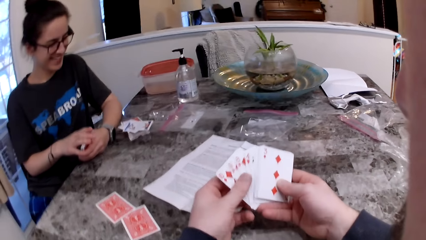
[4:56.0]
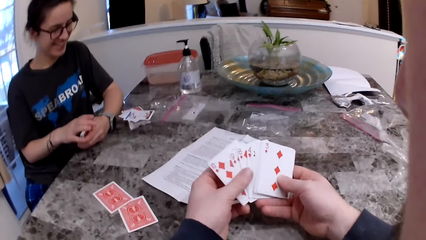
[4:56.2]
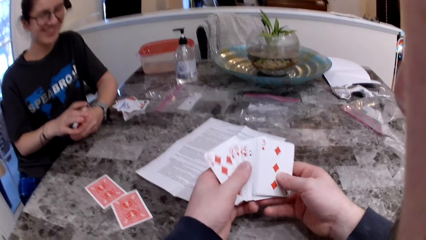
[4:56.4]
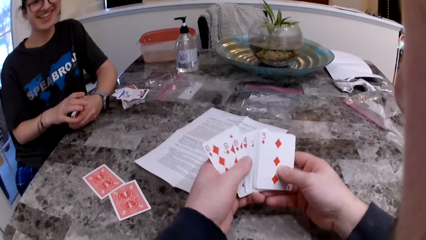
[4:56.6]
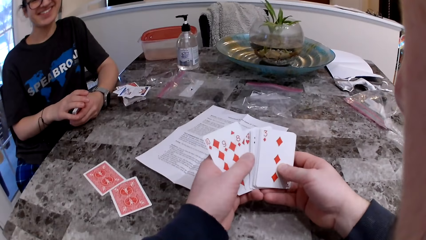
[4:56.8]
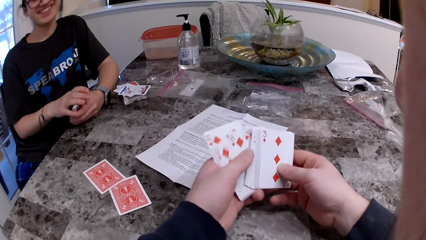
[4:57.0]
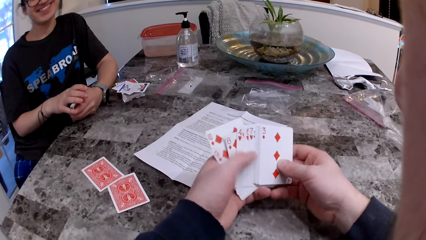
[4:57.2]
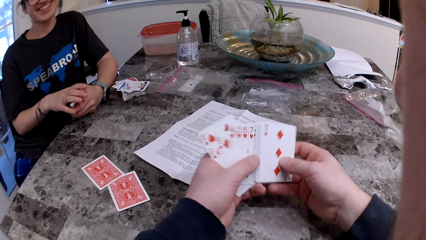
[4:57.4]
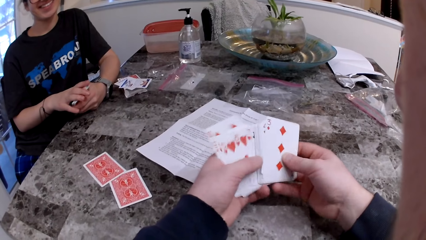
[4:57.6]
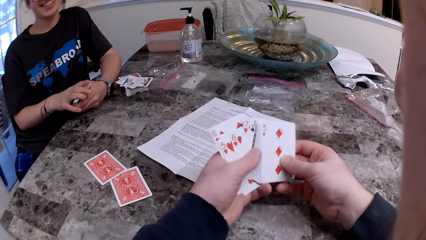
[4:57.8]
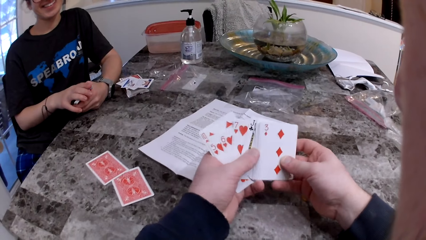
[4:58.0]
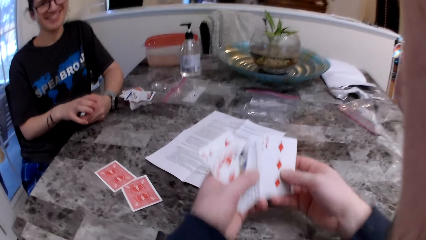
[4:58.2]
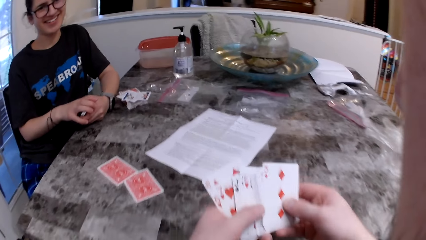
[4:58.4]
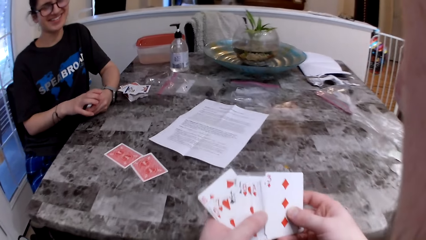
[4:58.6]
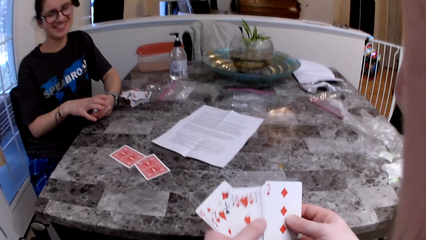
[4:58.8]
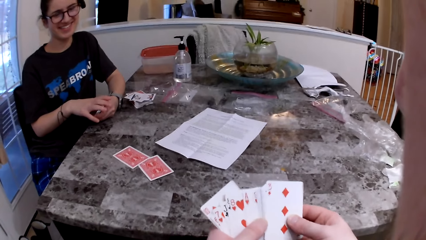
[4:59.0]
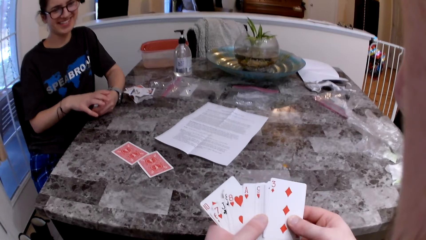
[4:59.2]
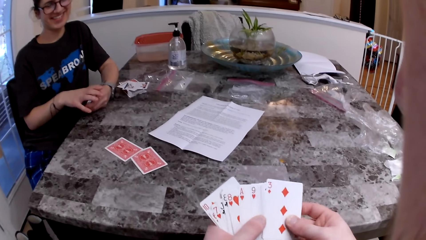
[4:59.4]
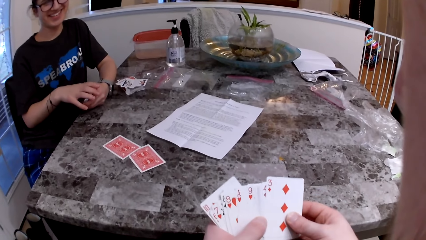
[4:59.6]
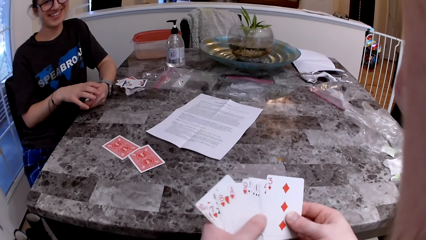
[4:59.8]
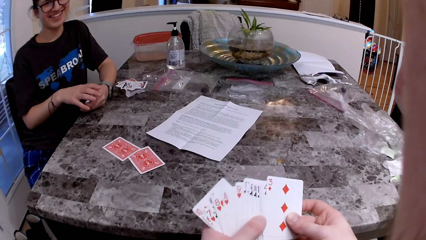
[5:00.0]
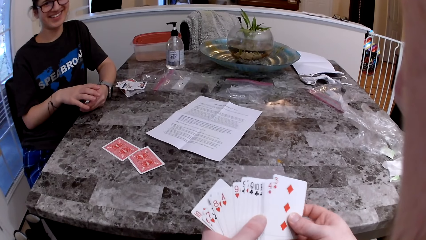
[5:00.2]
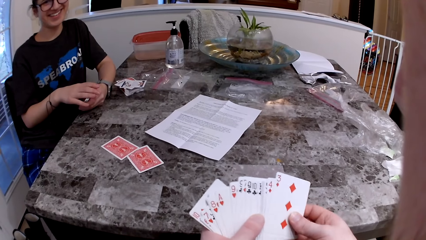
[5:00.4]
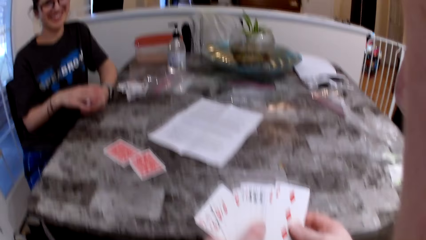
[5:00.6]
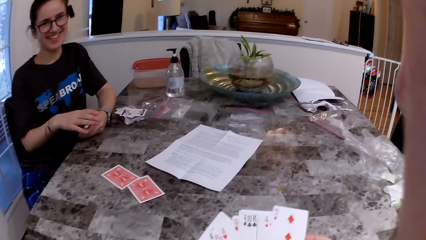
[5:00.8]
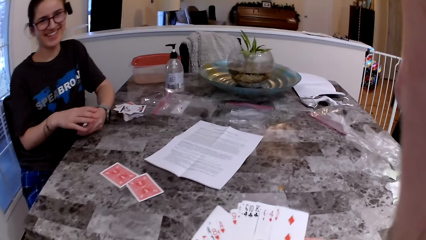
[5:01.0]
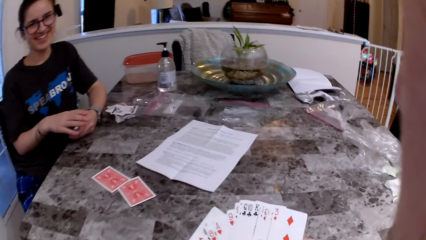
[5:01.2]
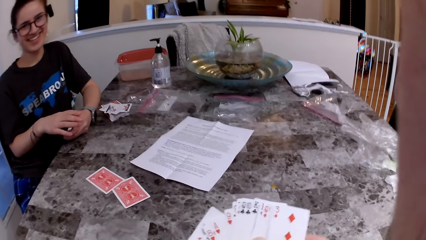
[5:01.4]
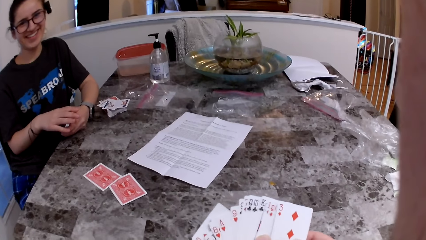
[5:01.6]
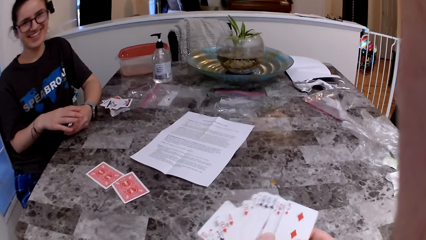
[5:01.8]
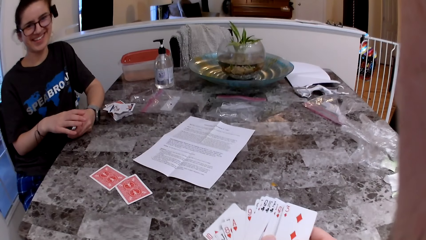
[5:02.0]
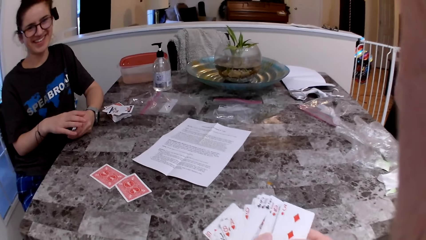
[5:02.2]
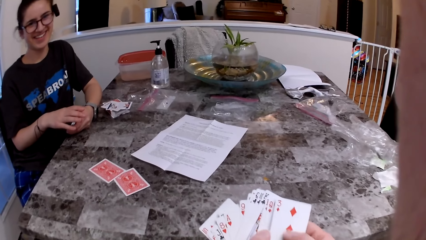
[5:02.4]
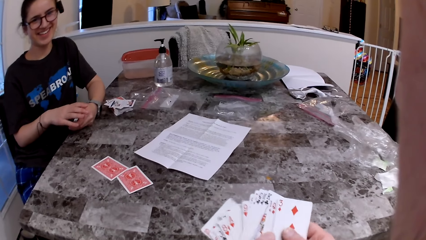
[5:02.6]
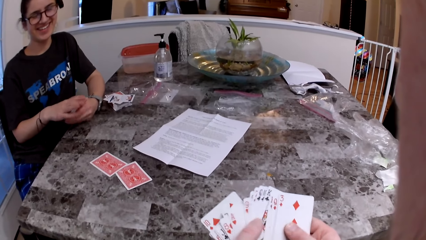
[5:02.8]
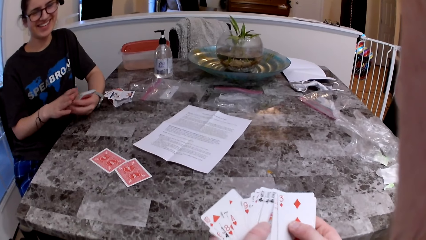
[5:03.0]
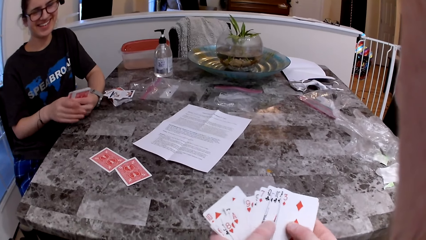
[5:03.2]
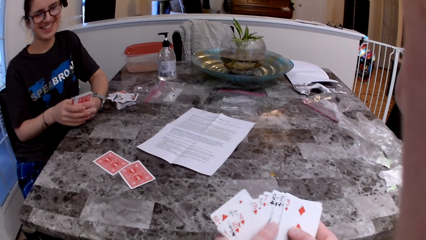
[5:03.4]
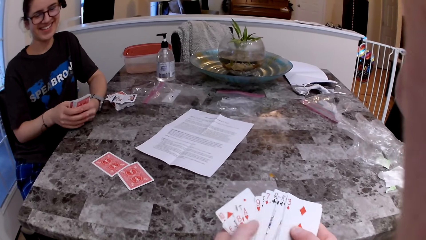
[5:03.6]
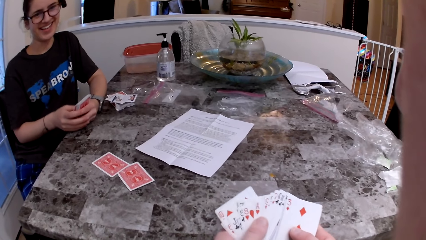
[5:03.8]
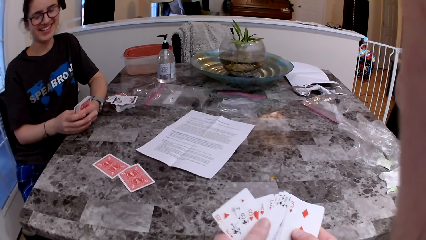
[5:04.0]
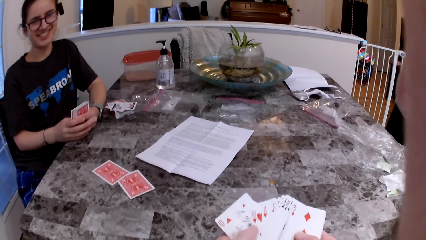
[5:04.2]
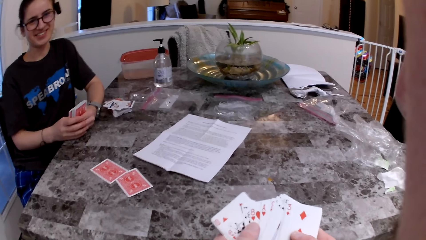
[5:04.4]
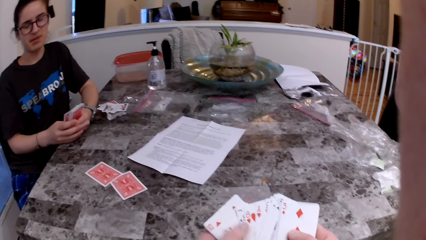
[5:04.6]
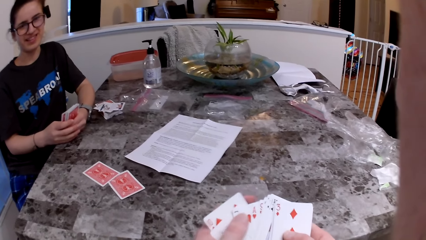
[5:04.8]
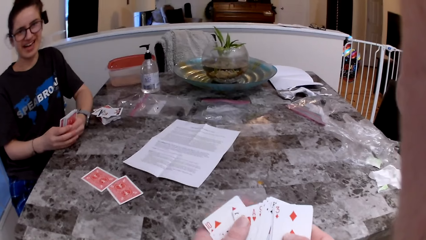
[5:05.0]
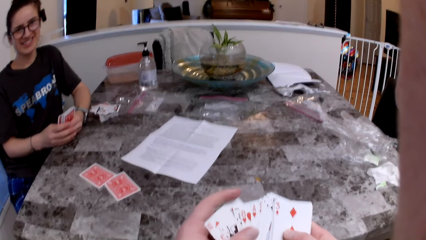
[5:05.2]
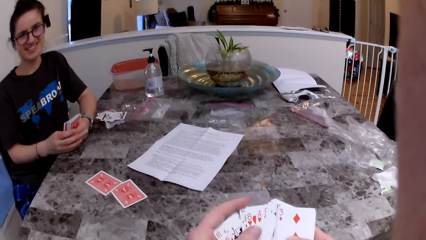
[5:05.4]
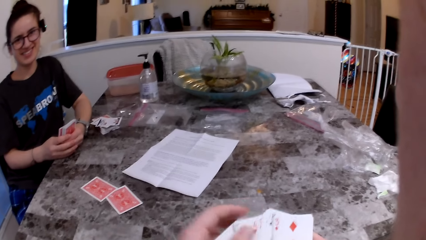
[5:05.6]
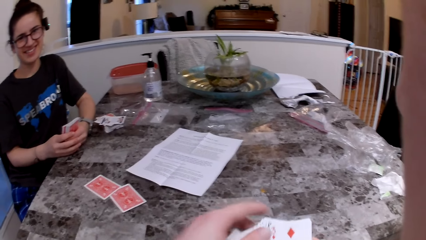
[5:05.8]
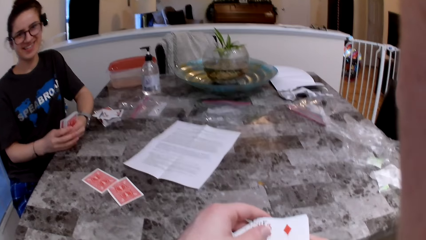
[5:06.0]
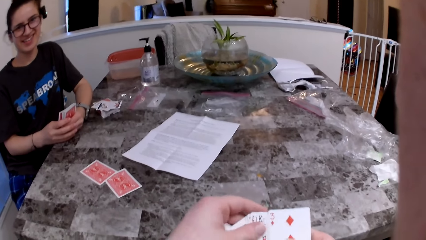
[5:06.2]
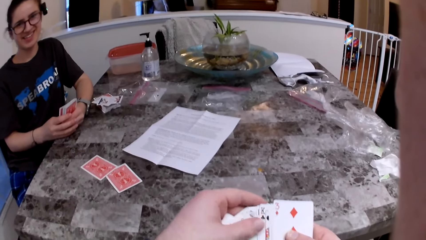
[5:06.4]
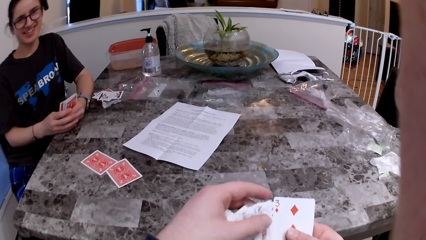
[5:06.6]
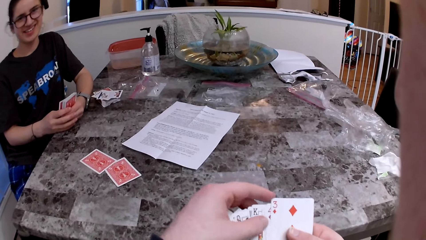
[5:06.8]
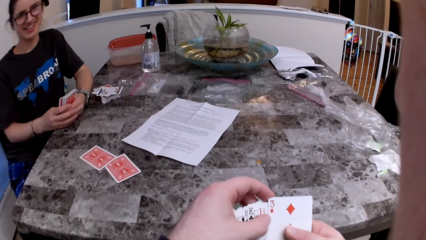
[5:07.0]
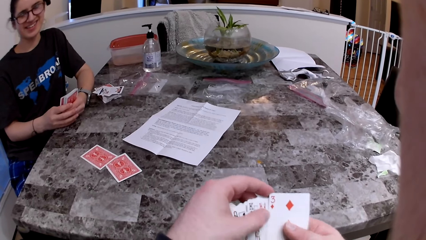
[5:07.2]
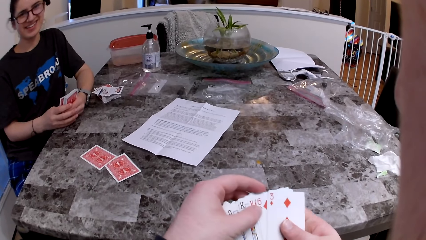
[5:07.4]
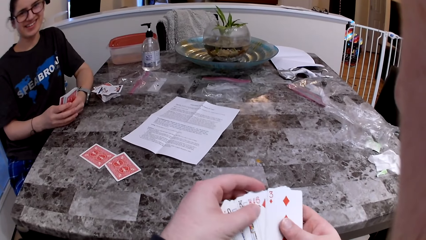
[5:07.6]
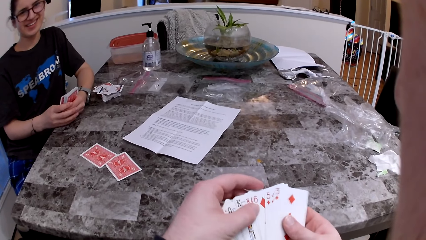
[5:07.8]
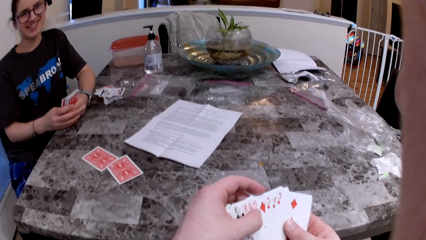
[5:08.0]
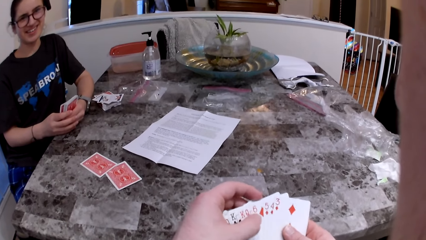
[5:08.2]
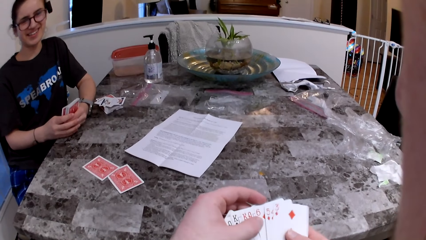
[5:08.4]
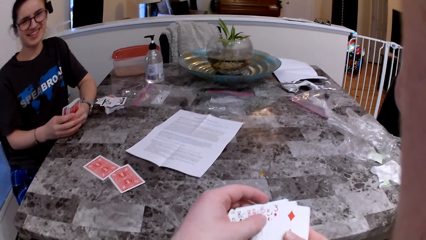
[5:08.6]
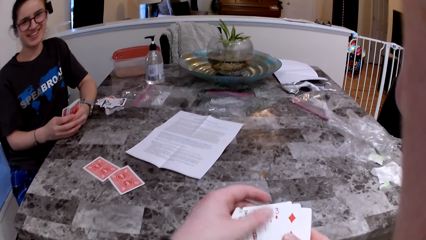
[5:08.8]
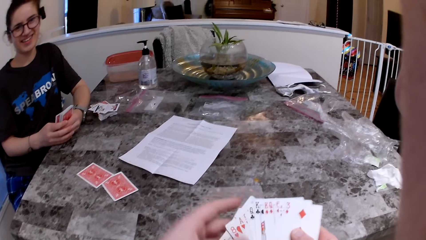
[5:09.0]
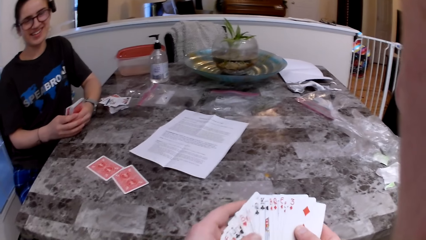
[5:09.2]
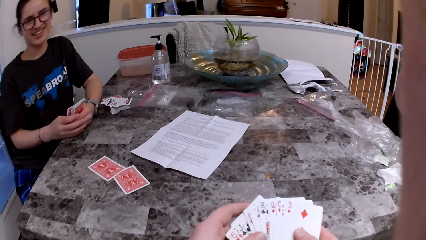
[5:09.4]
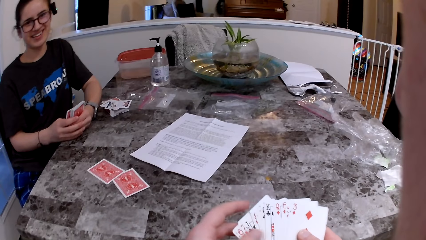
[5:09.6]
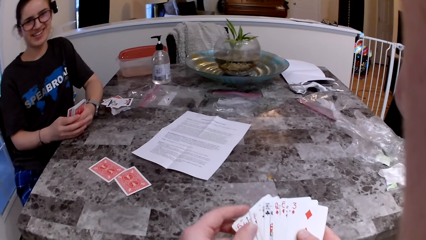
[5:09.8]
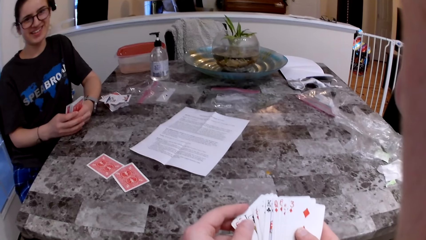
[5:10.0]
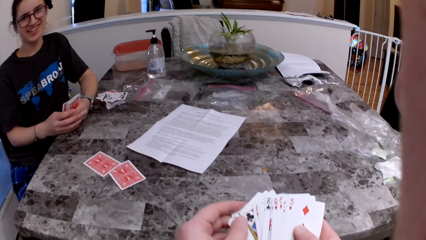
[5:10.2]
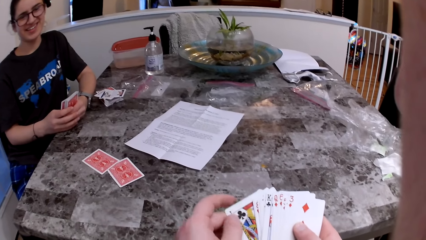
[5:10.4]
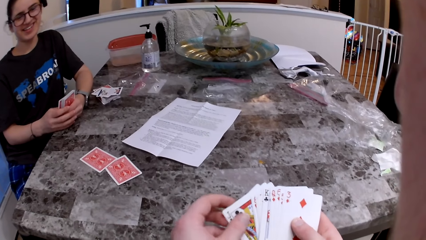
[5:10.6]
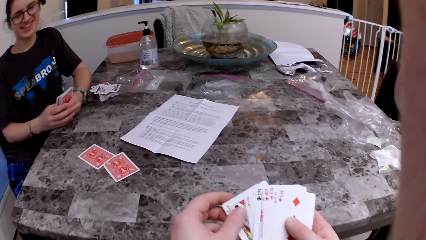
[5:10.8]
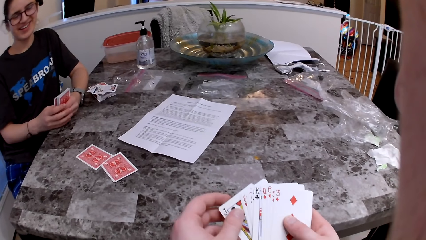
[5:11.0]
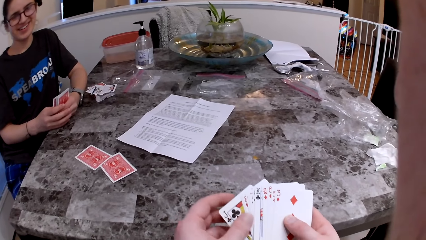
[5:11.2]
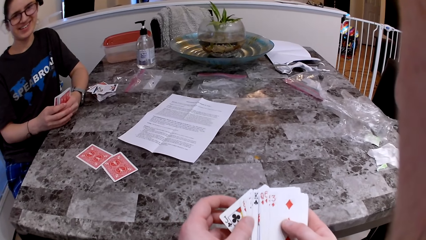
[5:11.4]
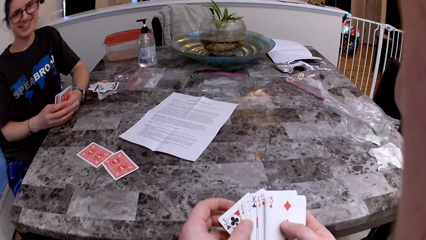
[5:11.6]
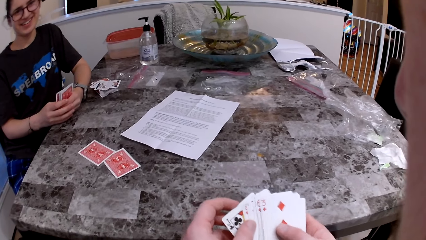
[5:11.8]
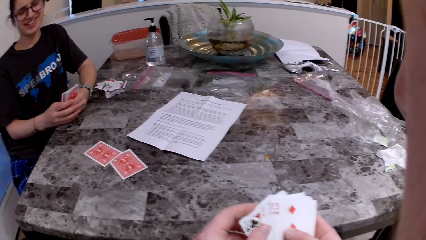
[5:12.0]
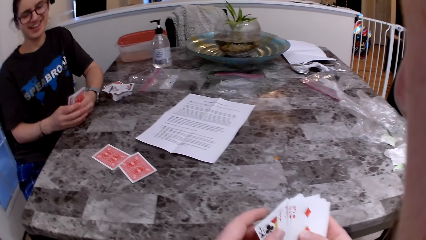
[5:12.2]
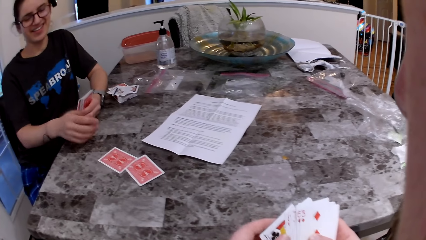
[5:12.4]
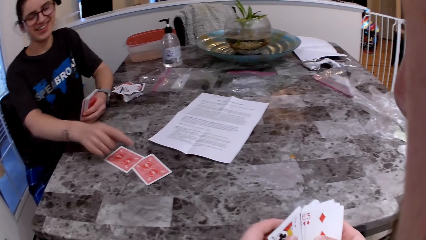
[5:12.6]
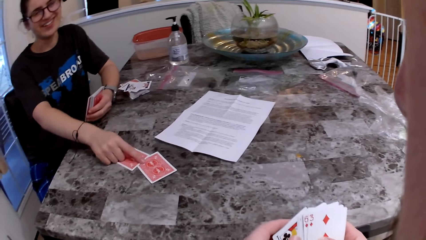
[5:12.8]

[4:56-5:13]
A woman talks to the camera wearer. The camera wearer inspects the cards on his hands. He talks to the woman. He stares at the woman. He inspects the cards on his hands.
